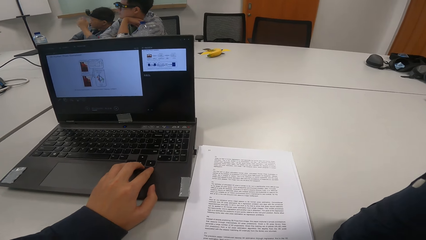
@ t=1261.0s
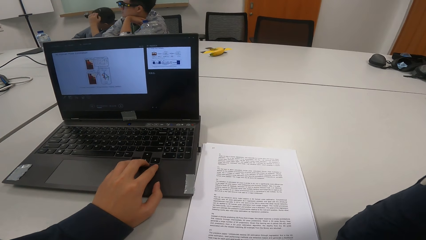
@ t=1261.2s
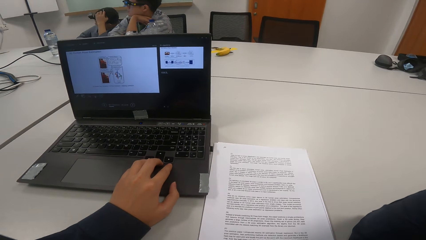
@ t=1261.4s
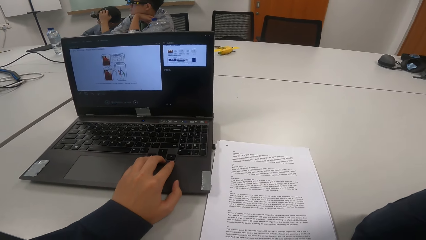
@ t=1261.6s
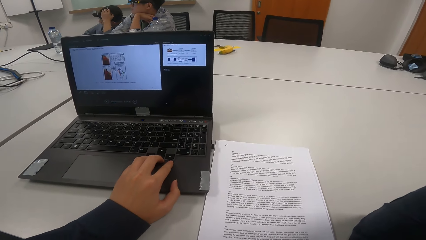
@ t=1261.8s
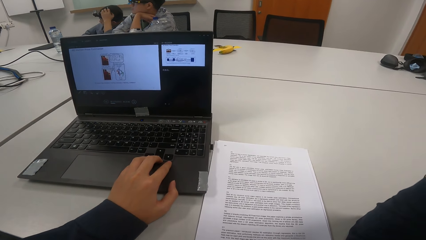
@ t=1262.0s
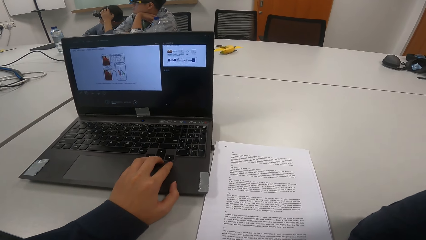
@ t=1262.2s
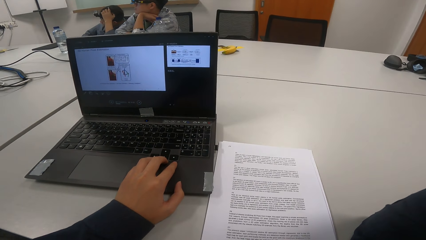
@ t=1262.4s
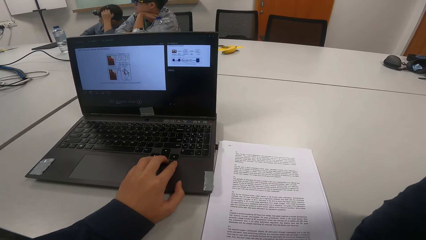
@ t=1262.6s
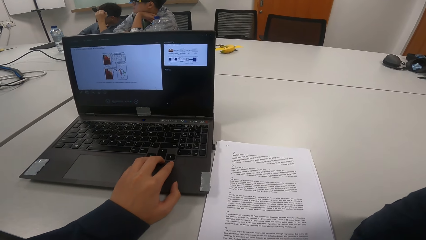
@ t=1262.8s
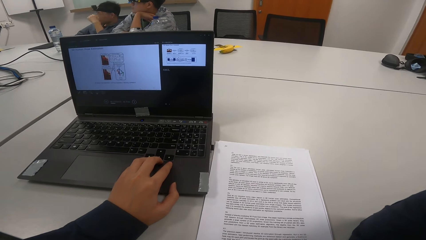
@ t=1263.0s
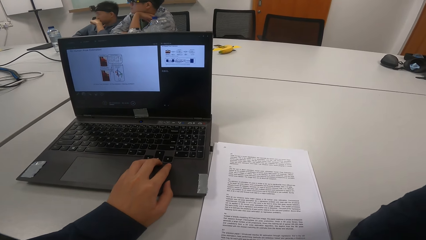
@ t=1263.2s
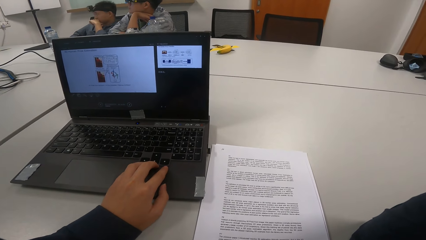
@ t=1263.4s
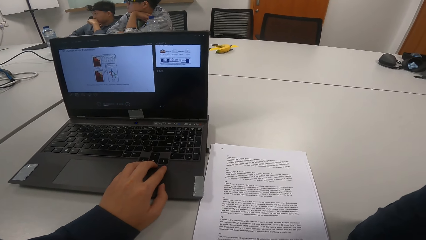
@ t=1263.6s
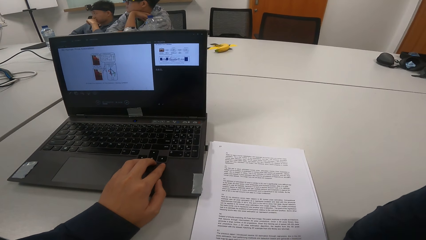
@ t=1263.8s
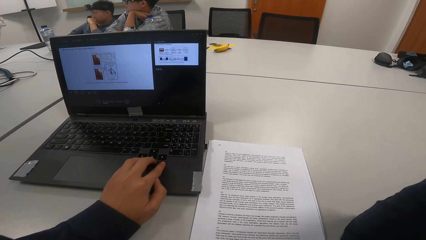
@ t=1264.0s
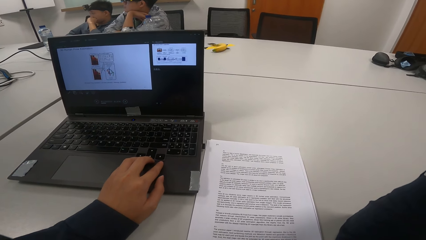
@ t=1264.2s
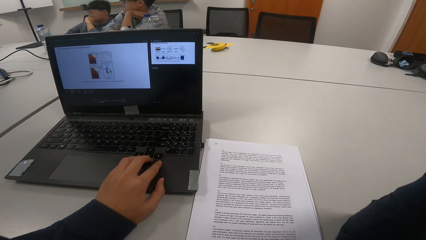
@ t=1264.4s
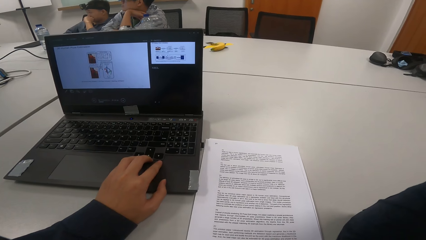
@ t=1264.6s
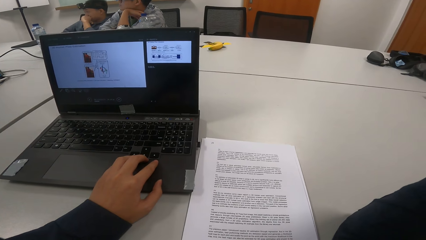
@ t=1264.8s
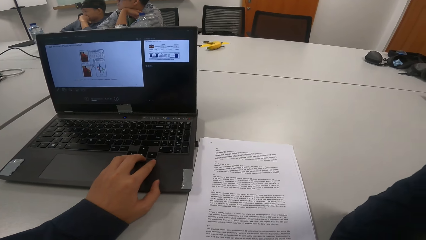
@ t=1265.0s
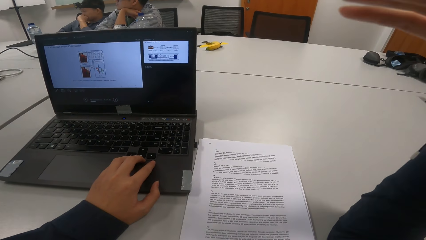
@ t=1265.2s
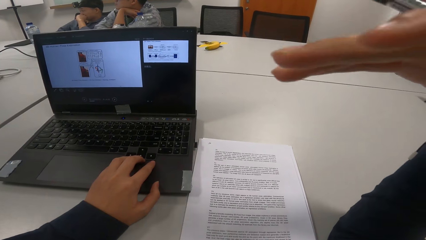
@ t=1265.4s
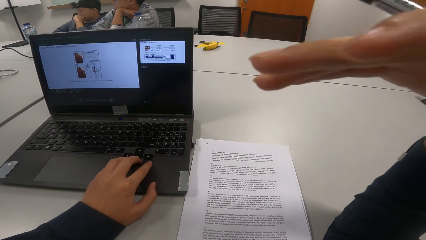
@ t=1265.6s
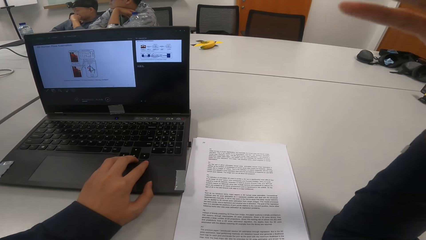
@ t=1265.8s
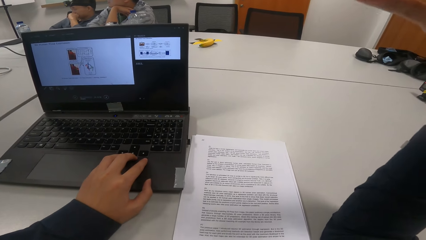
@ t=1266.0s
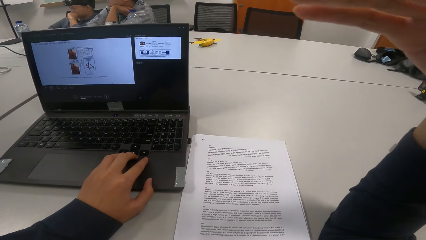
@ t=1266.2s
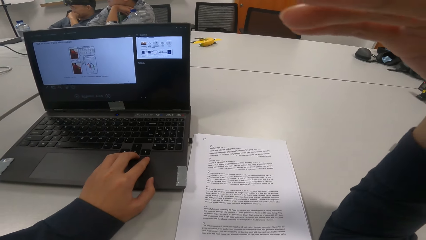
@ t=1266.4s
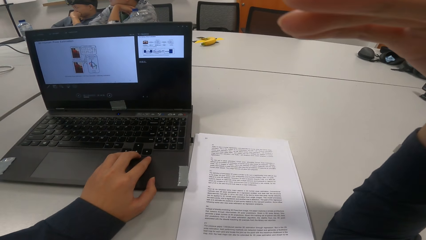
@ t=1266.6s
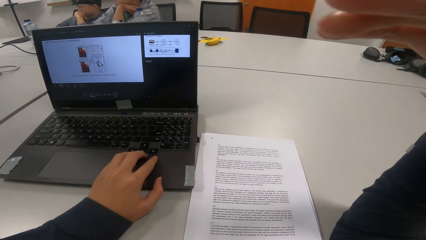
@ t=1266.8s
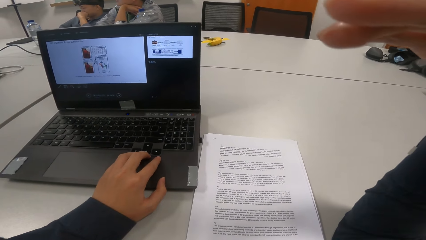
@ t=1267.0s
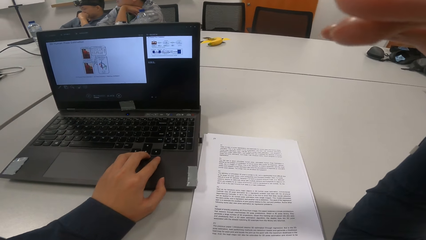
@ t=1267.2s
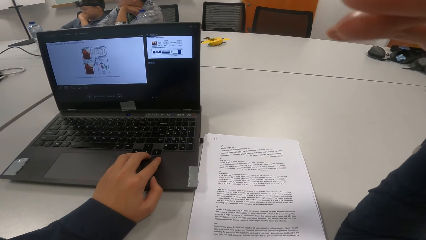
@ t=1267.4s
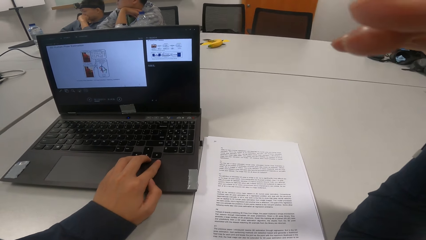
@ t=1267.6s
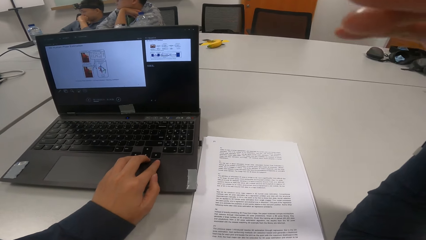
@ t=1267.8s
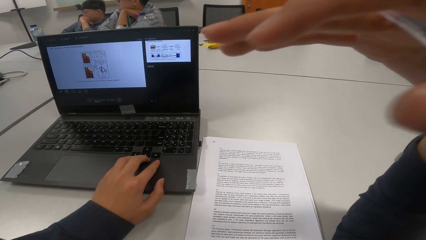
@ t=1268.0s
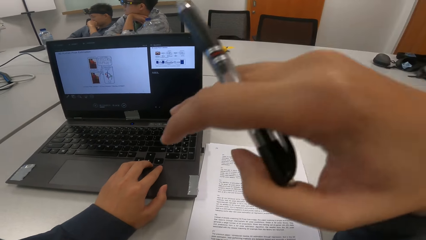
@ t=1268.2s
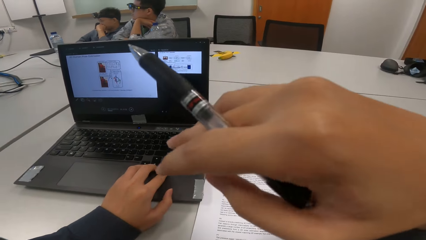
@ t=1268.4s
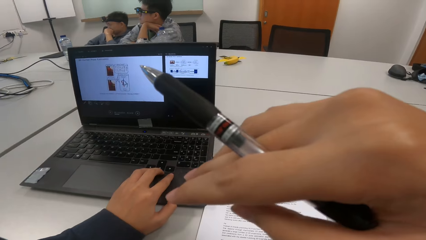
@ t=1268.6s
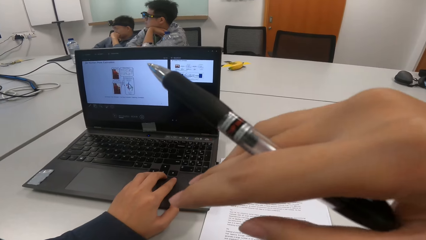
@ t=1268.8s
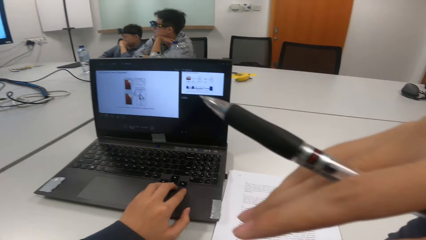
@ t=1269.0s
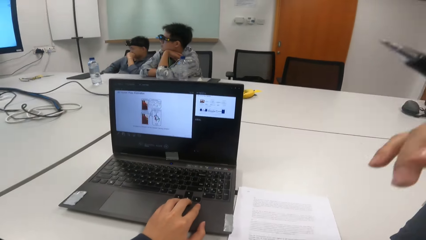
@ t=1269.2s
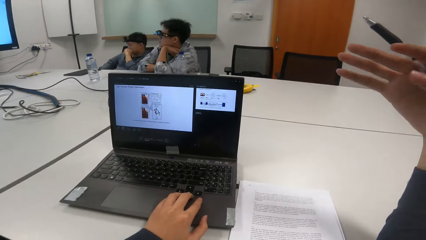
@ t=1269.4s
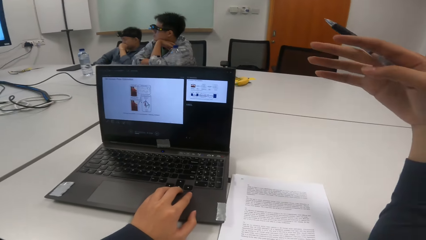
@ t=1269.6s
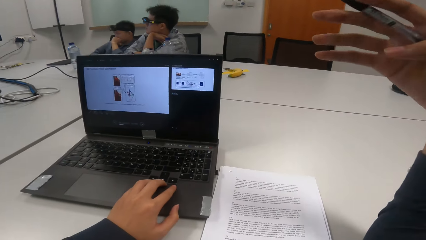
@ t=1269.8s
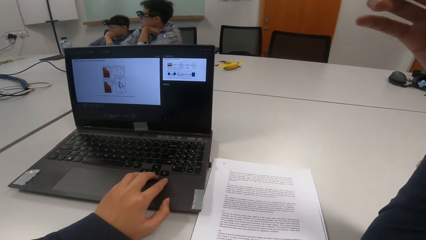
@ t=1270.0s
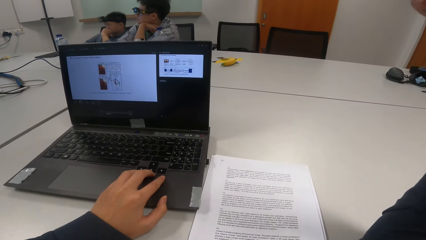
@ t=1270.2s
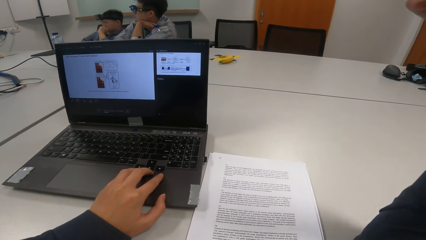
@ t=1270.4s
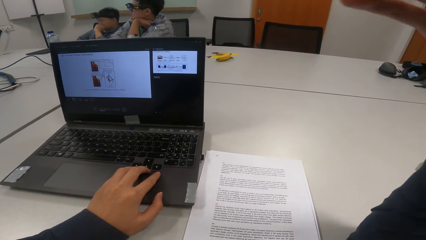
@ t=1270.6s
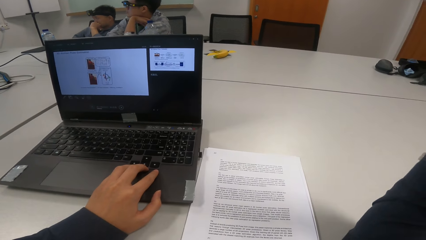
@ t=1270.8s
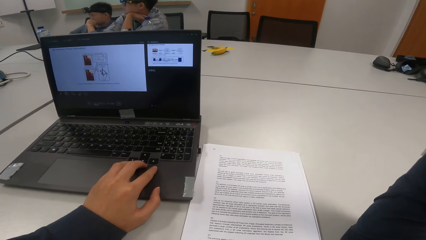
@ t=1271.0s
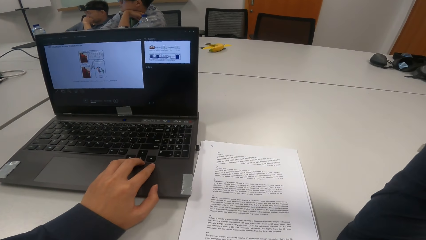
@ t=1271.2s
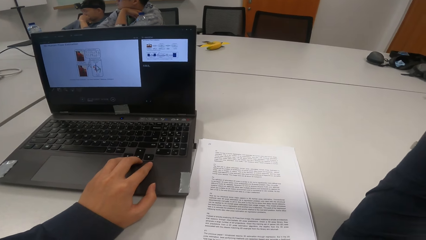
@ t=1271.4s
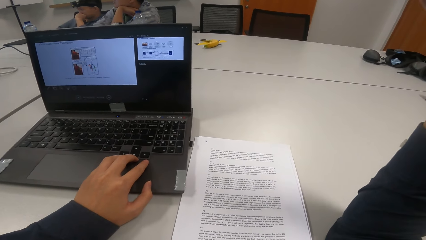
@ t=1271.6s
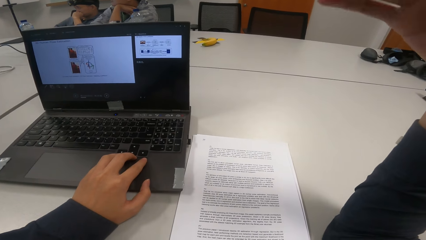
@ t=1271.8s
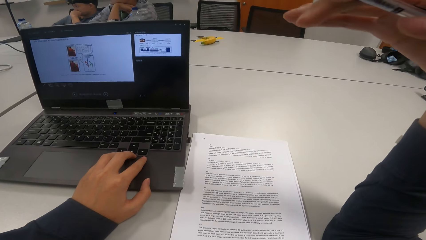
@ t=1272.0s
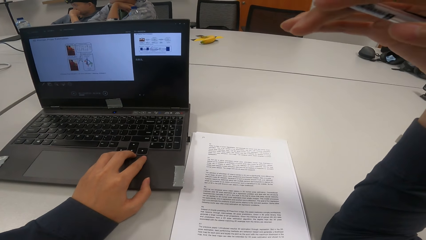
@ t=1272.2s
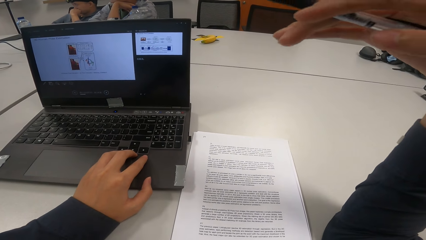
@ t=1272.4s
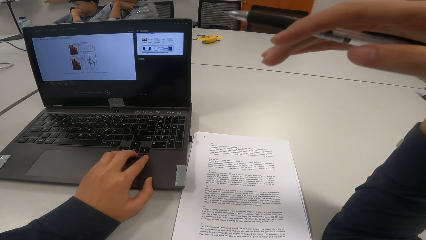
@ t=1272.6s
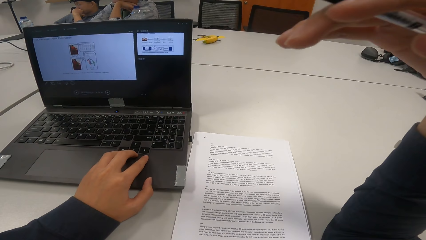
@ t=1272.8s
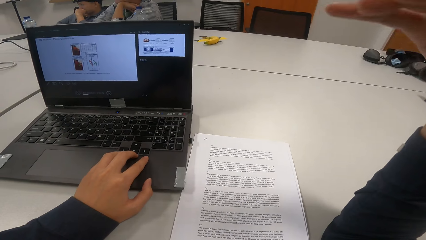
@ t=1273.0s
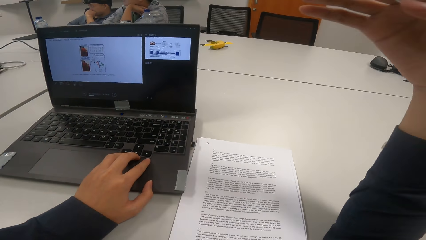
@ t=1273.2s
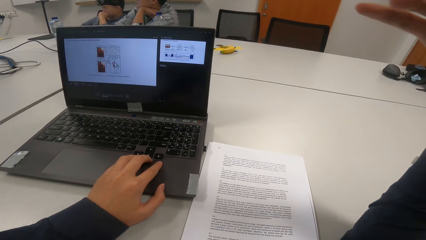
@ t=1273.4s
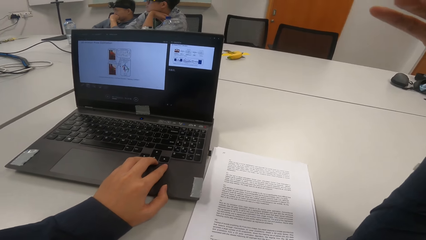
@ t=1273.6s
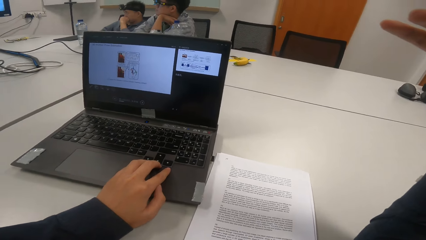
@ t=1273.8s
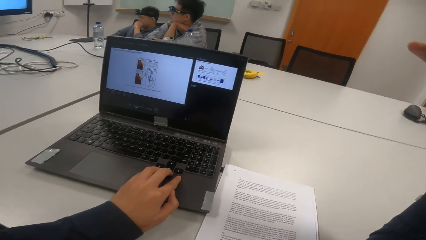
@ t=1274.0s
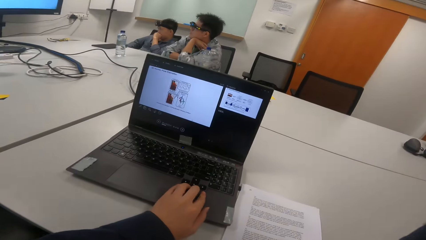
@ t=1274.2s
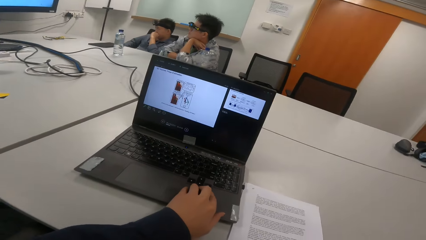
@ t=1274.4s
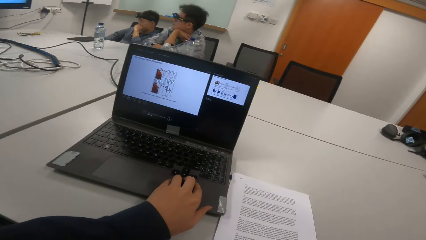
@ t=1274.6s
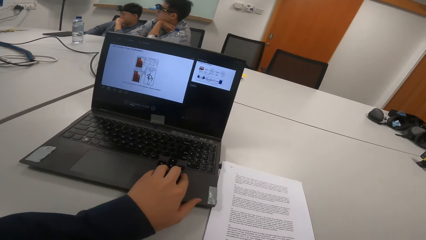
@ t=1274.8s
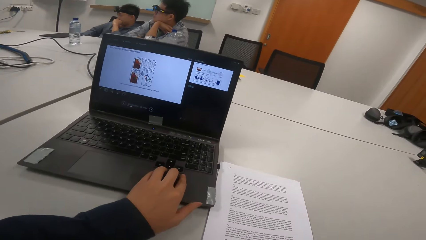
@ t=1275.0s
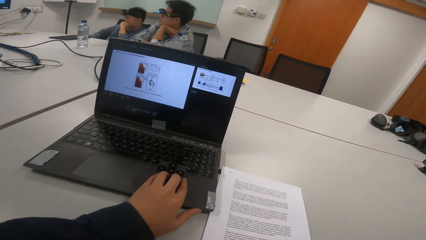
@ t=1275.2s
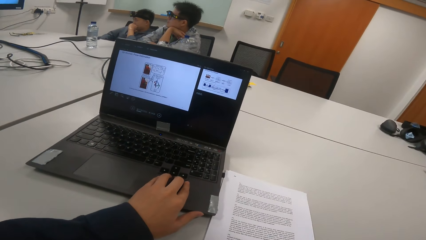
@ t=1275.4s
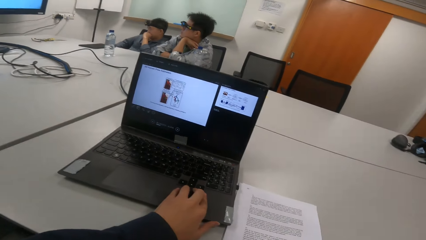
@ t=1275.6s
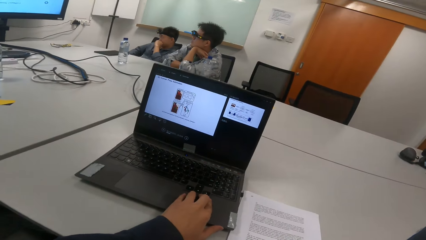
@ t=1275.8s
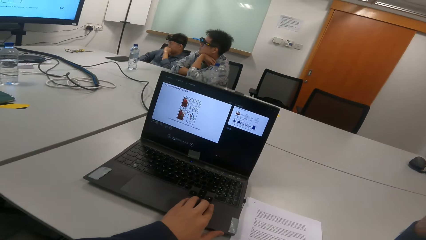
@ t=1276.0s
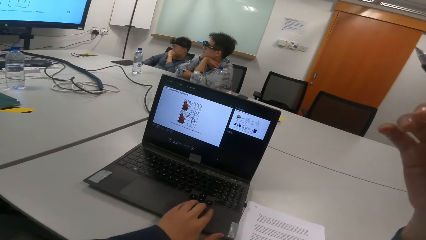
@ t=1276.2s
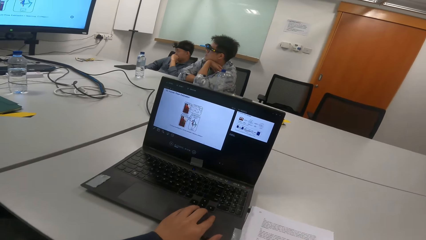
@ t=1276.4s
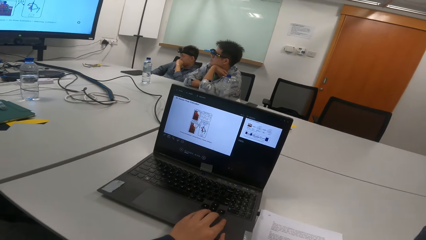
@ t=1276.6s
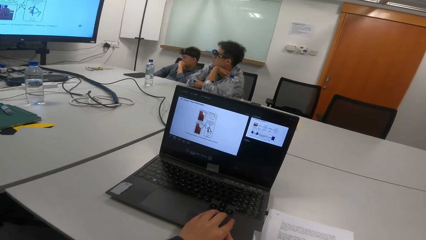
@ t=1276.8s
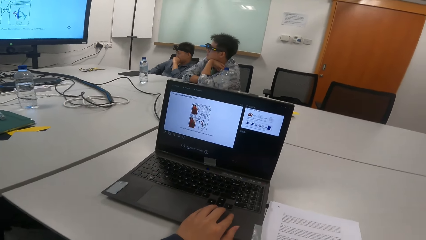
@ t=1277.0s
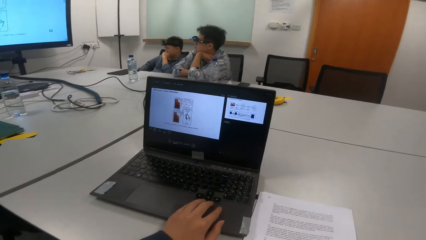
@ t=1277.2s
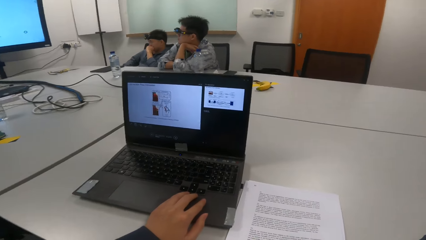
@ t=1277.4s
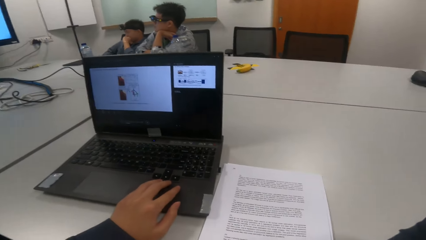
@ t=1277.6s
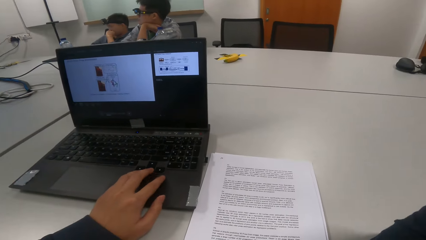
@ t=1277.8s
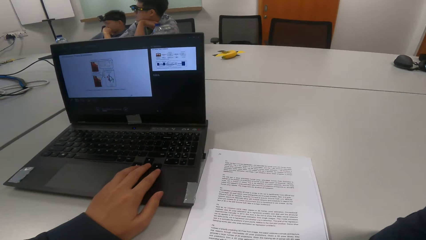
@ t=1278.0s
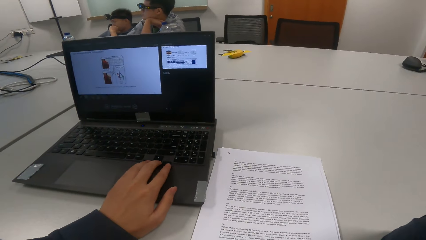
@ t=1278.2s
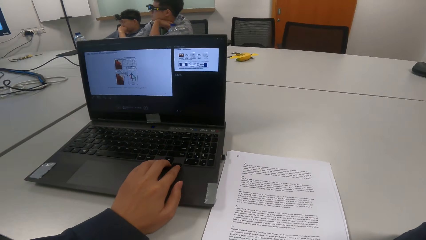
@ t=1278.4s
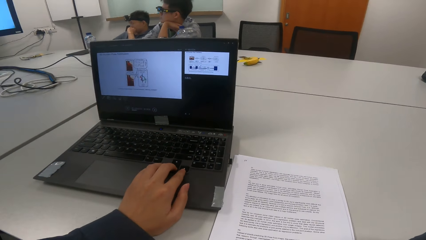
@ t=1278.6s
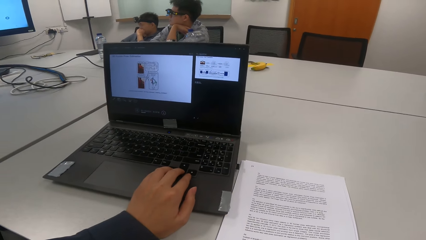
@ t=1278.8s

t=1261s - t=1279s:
A man scratches the head. The camera wearer touches the laptop.
